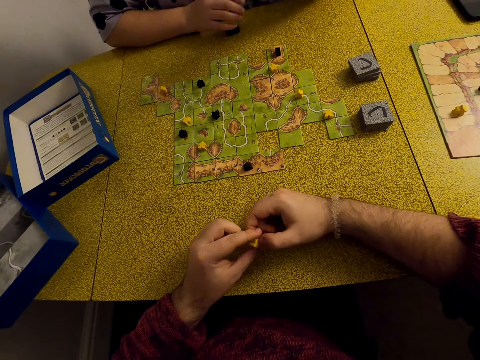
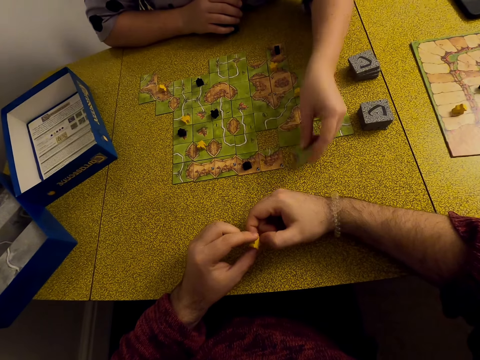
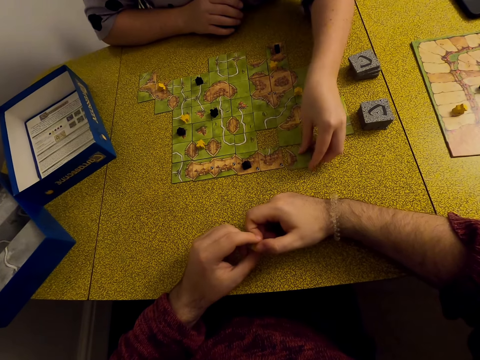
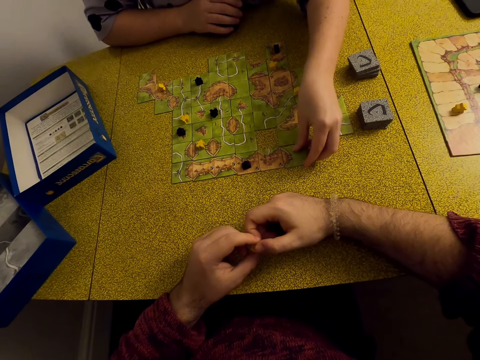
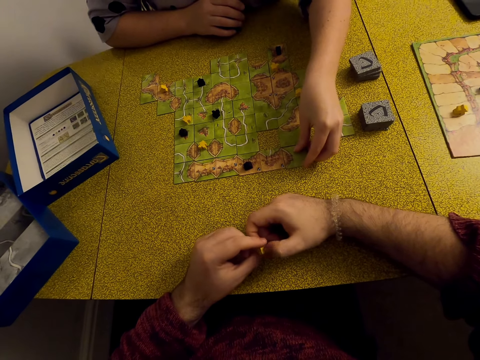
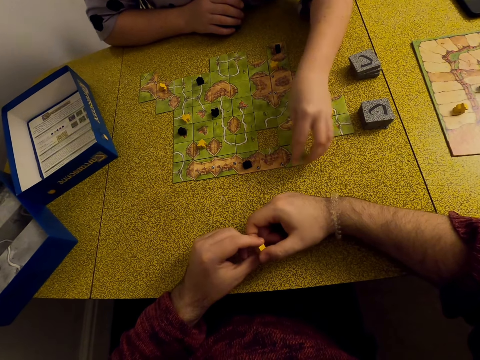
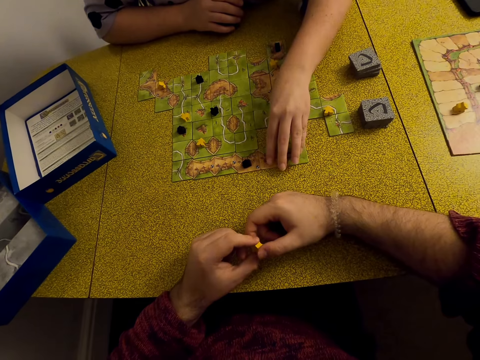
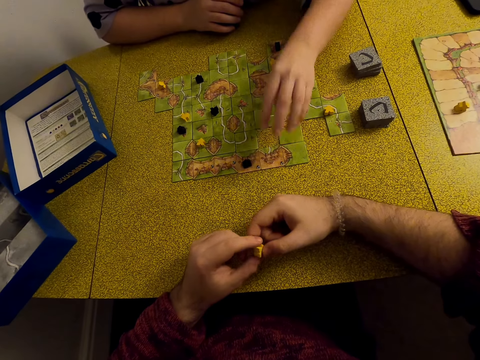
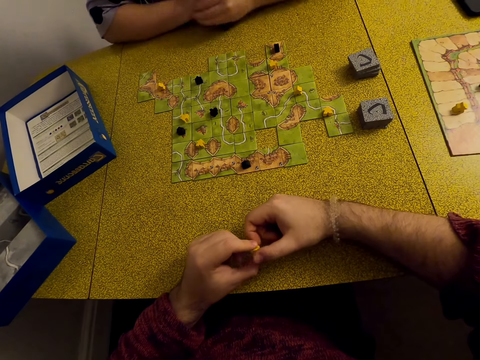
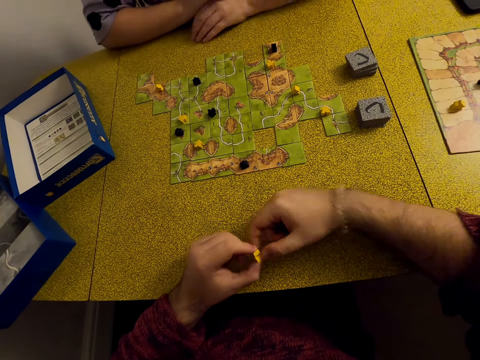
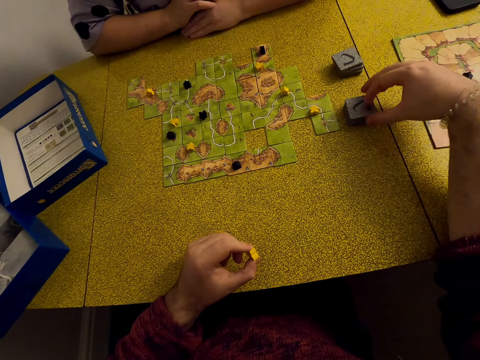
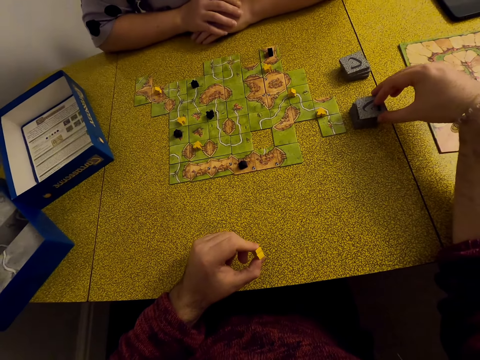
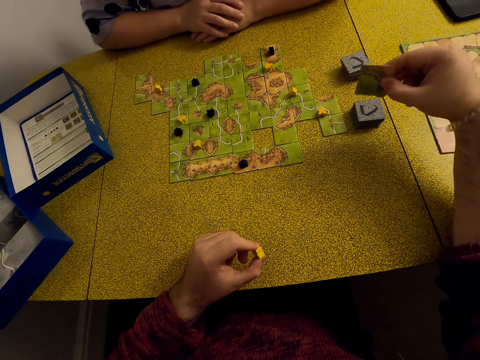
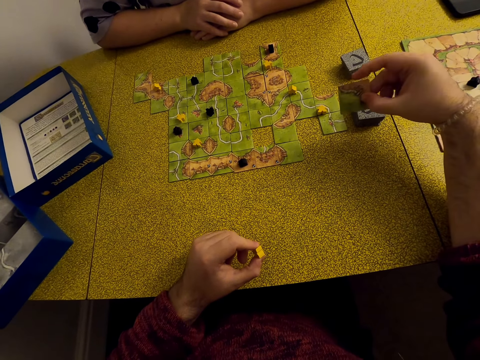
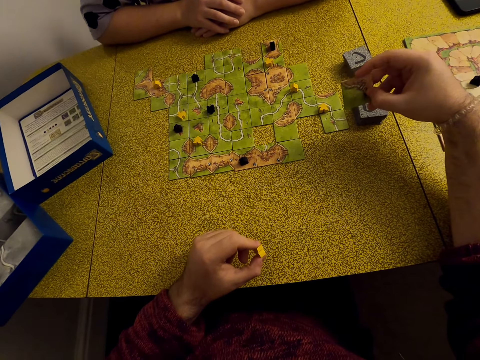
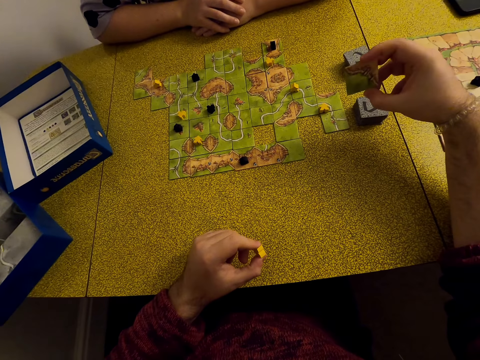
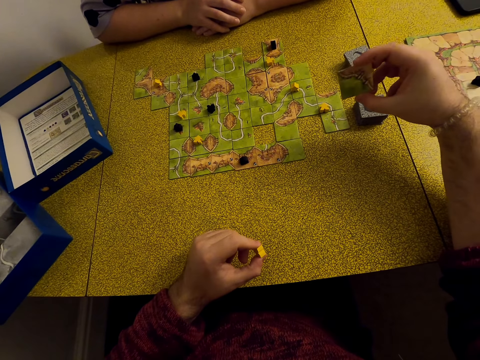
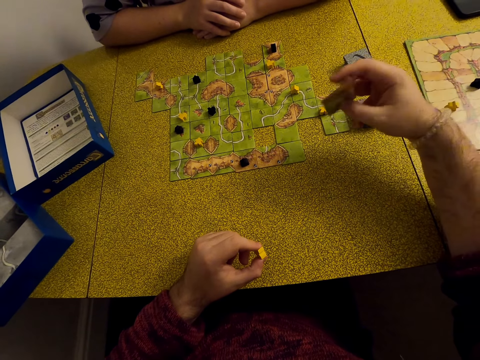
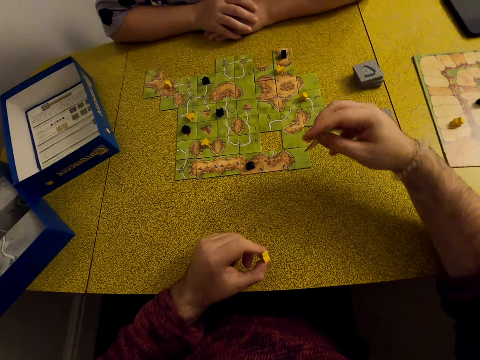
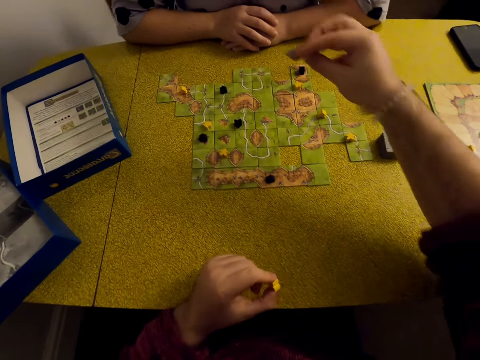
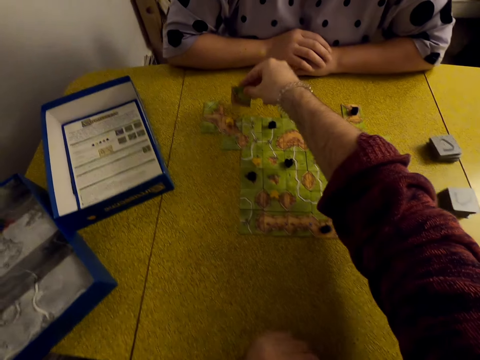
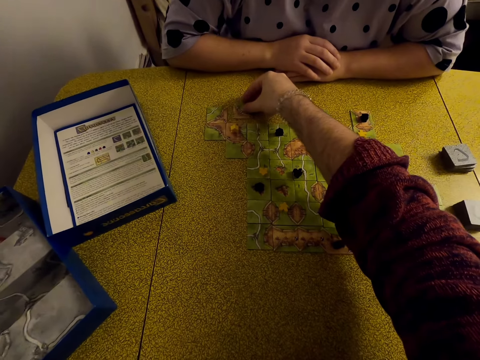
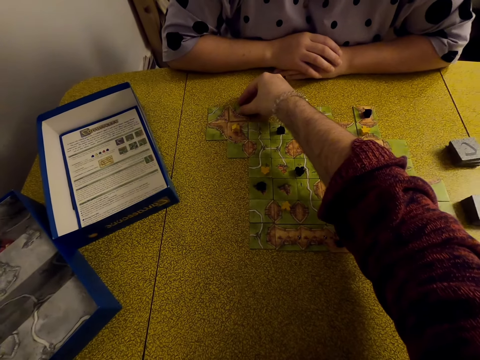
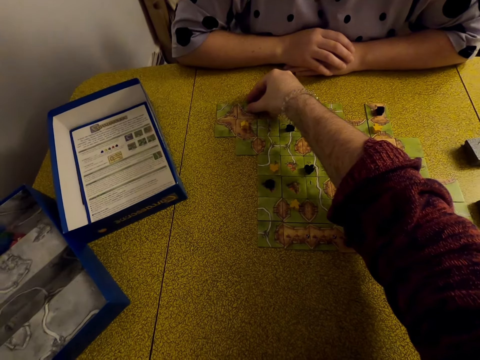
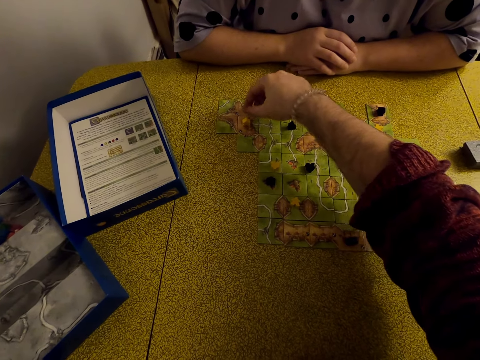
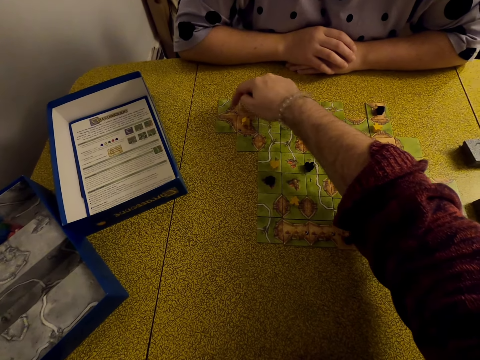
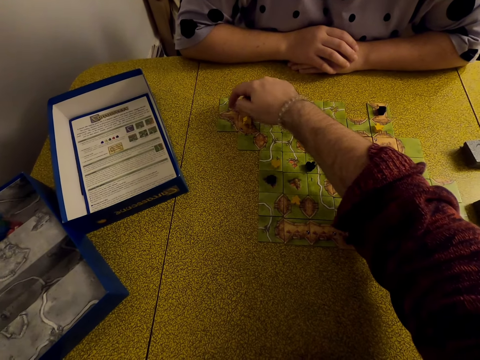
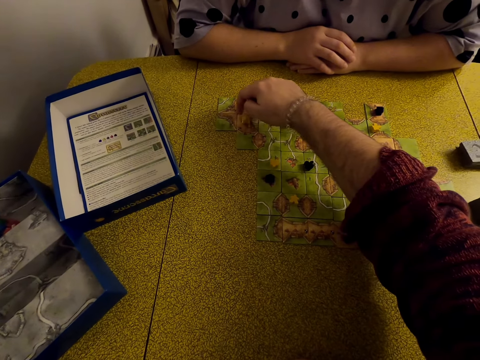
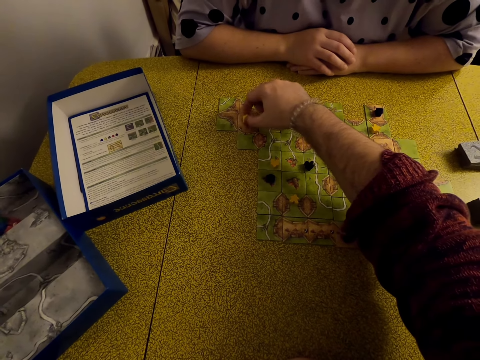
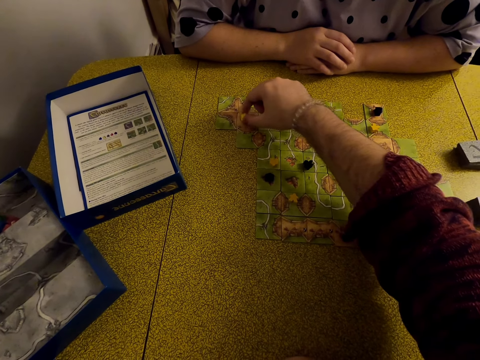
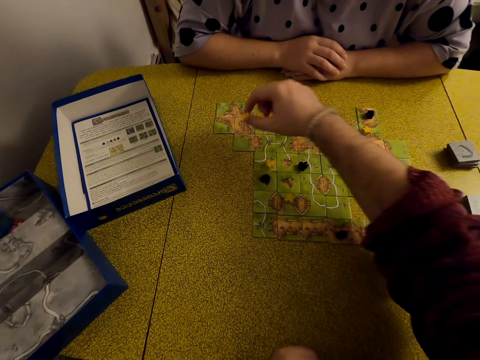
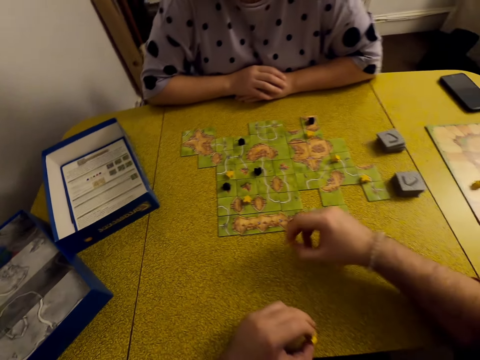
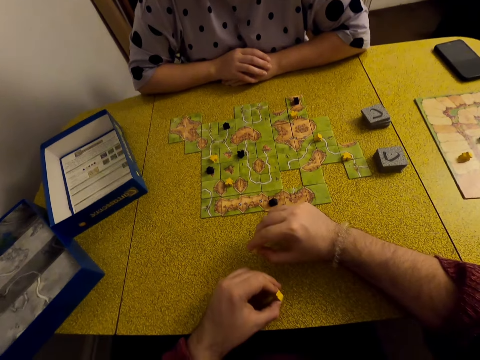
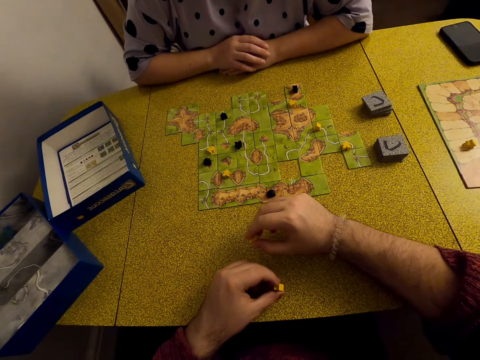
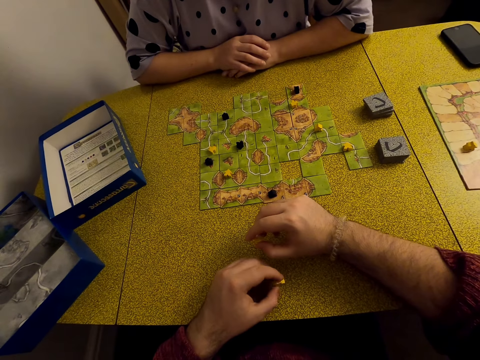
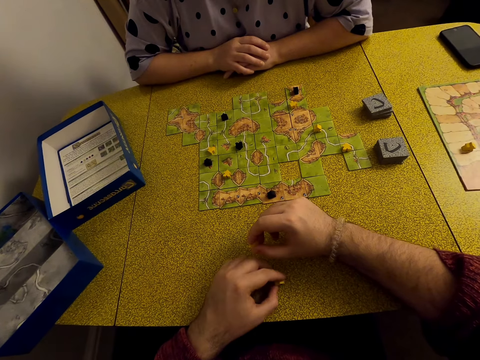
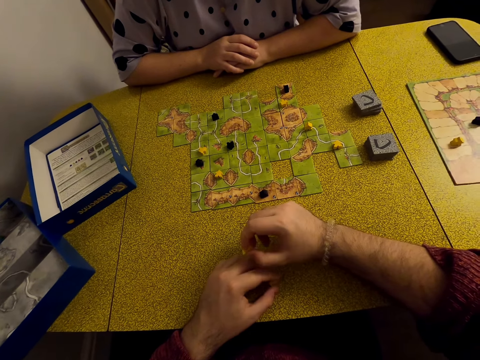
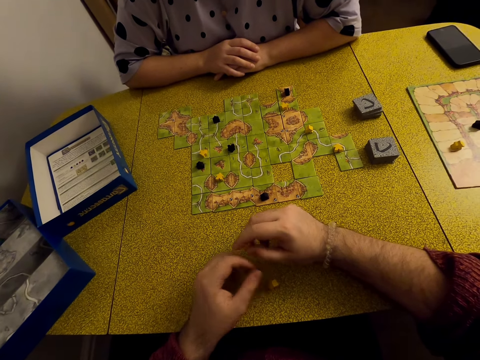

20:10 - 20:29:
A lady plays the Carcassonne game. The lady puts the card on the table. The lady picks up a tile. The camera wearer holds a tile and picks the card. They play the Carcassonne game. They put the card on the table. They count the boxes. They play with a meeple.

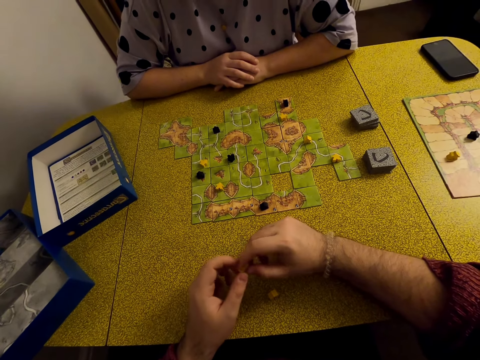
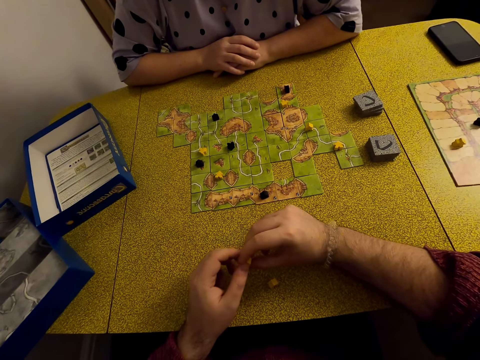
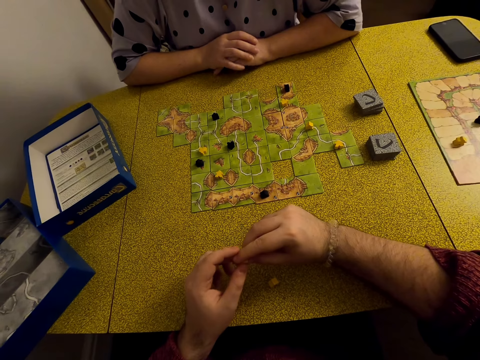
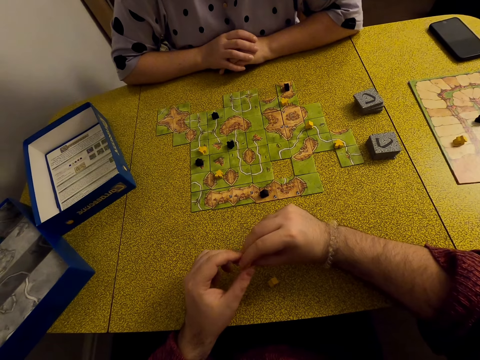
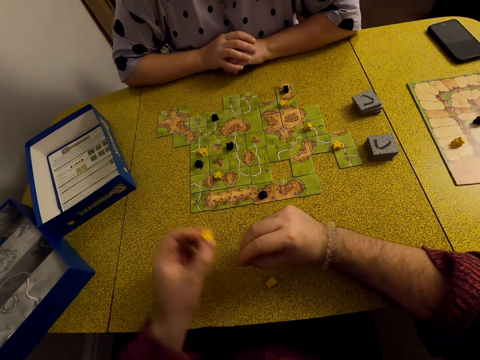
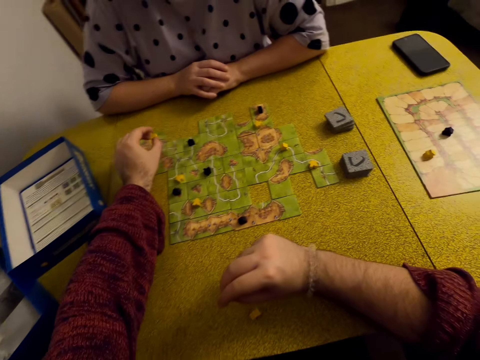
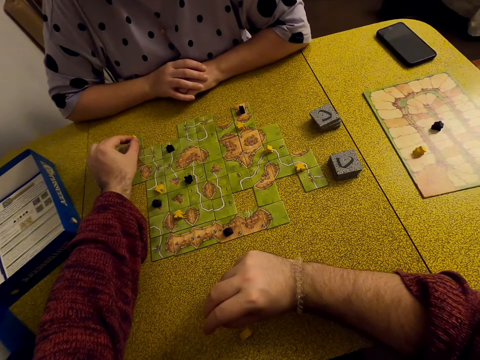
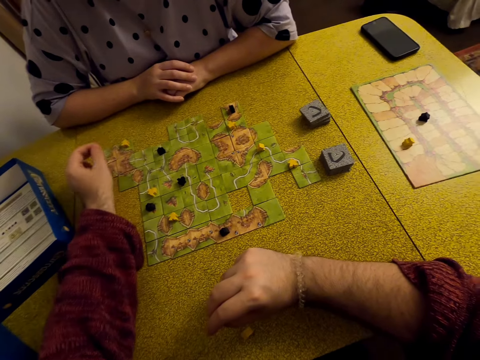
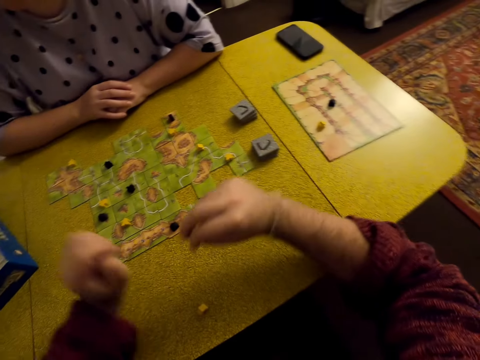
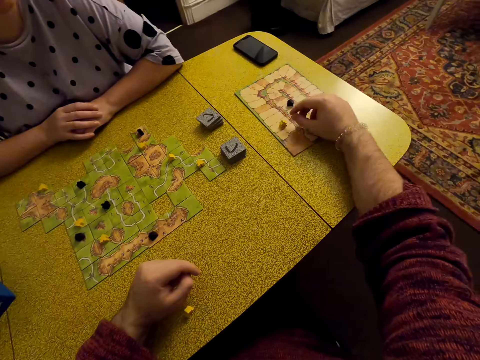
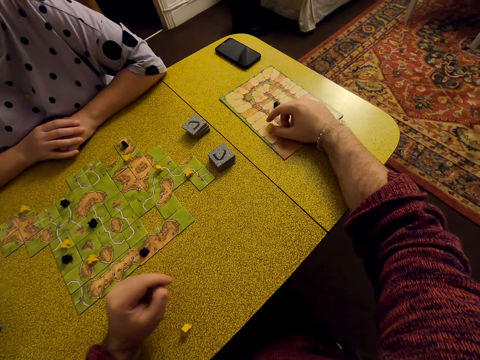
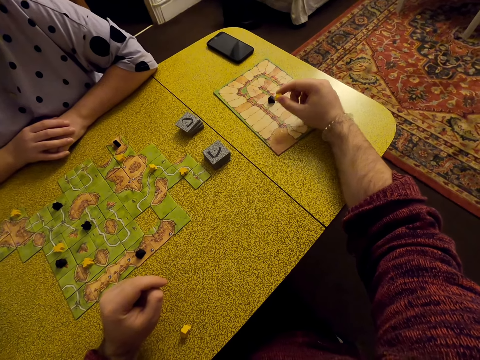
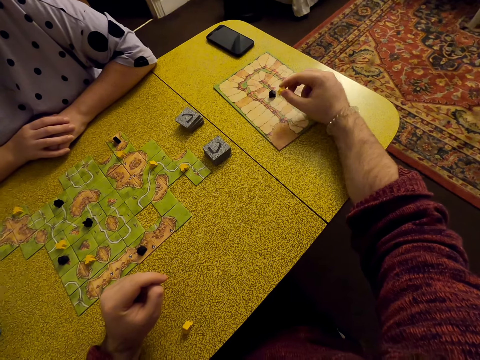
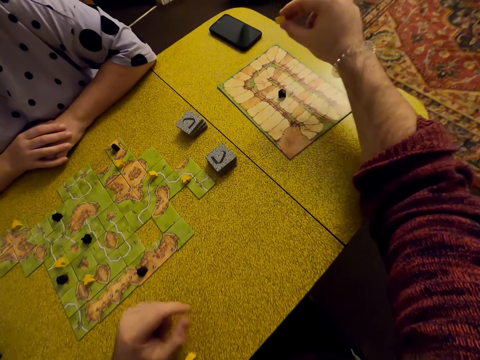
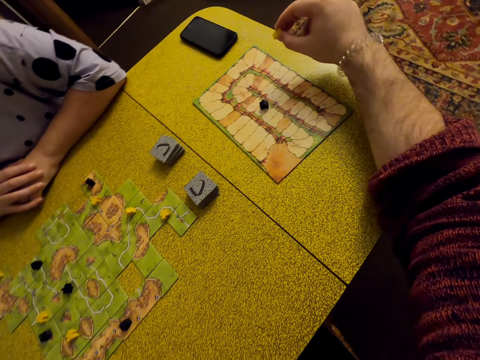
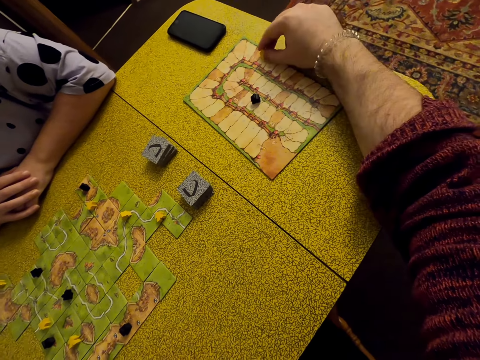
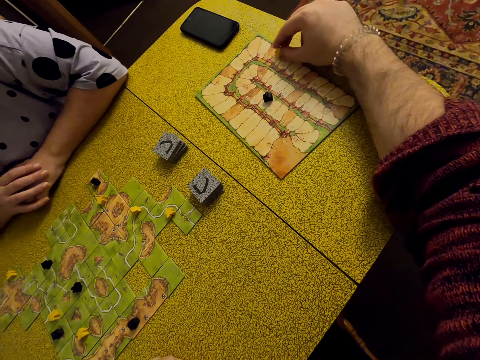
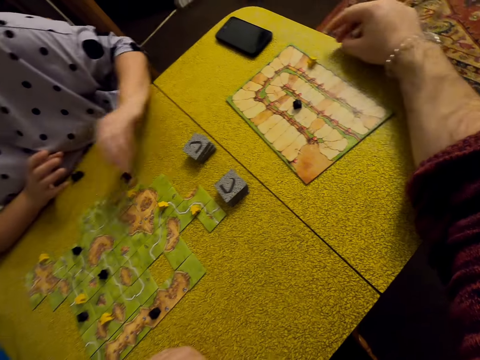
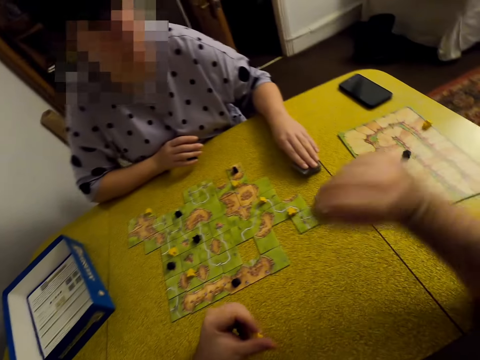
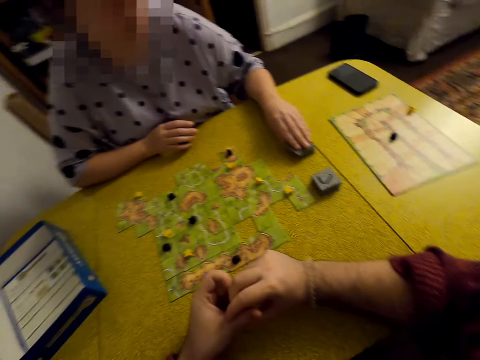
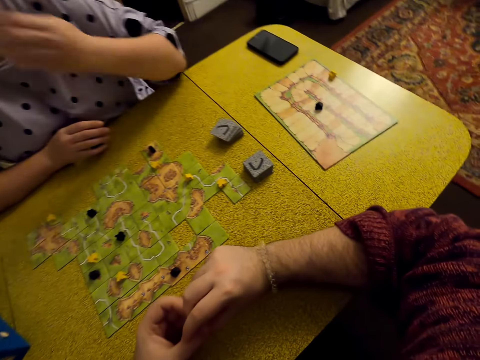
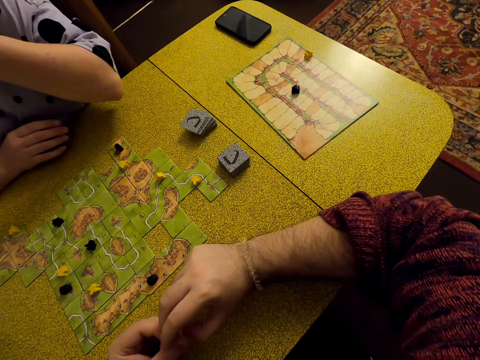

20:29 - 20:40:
The camera wearer moves the star. A lady picks up a tile. The lady touches the card.
